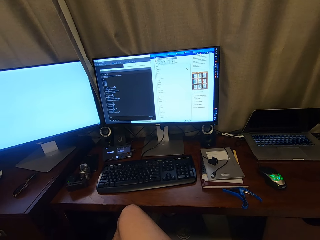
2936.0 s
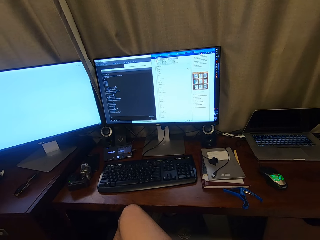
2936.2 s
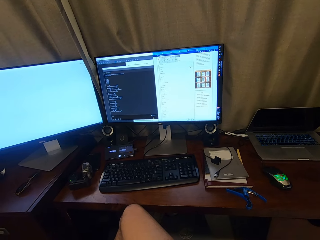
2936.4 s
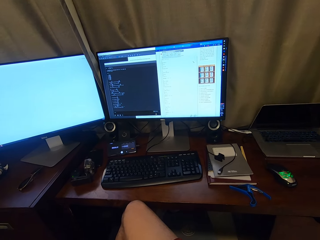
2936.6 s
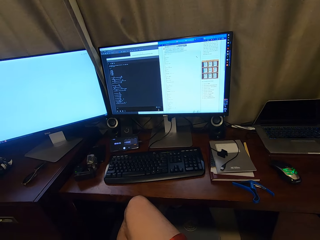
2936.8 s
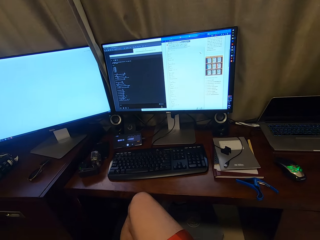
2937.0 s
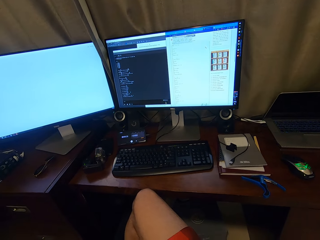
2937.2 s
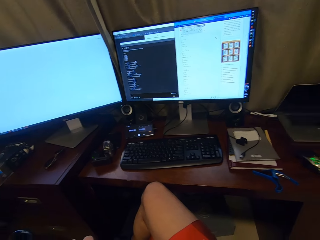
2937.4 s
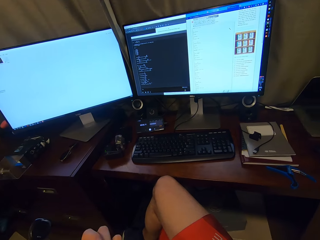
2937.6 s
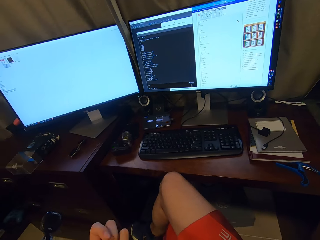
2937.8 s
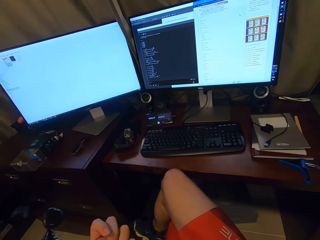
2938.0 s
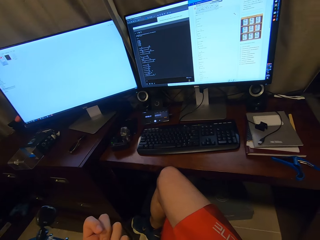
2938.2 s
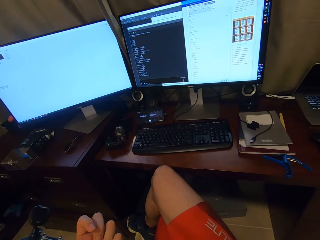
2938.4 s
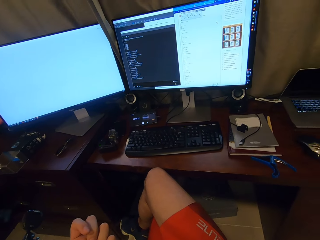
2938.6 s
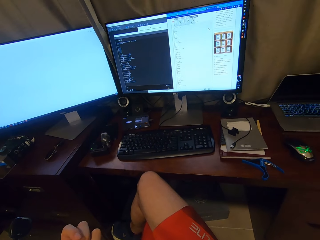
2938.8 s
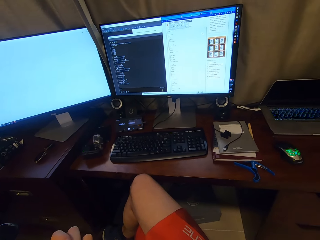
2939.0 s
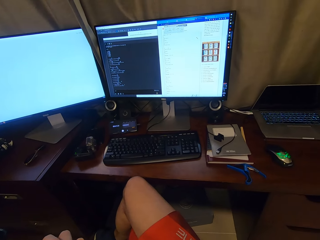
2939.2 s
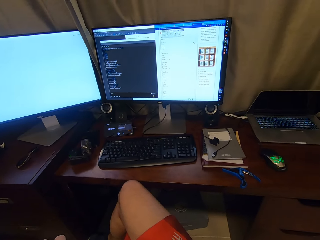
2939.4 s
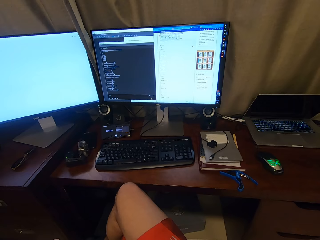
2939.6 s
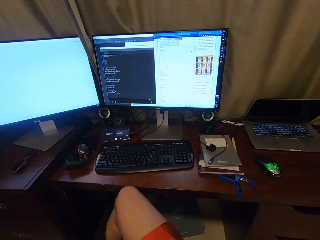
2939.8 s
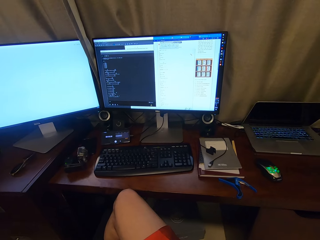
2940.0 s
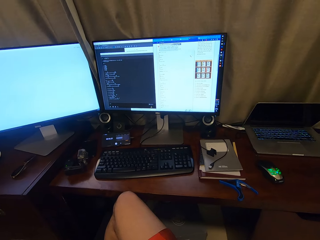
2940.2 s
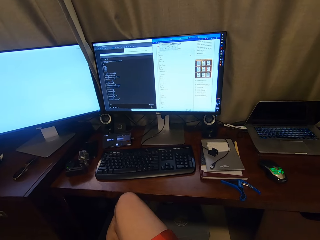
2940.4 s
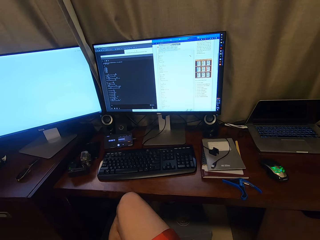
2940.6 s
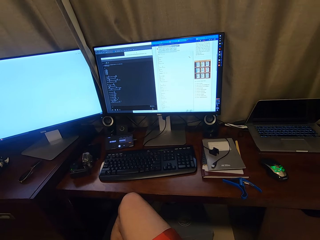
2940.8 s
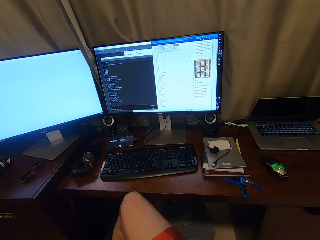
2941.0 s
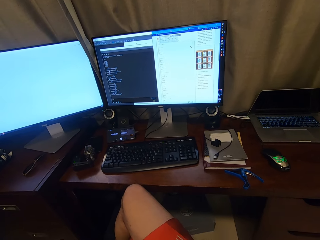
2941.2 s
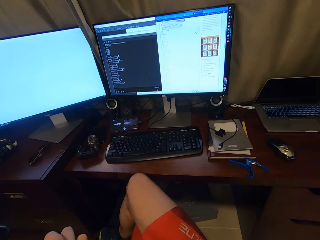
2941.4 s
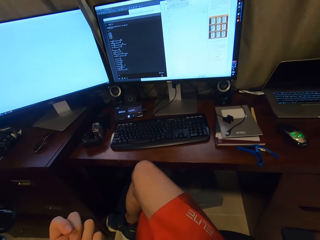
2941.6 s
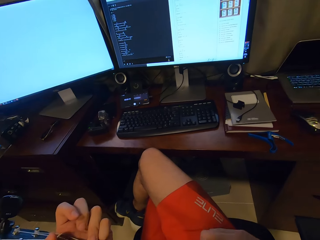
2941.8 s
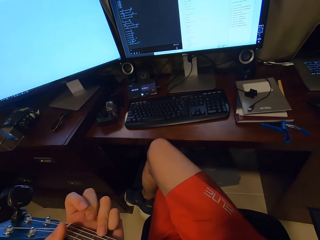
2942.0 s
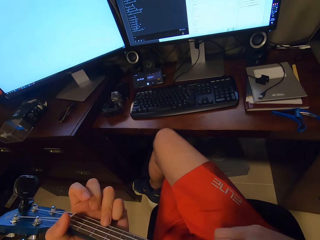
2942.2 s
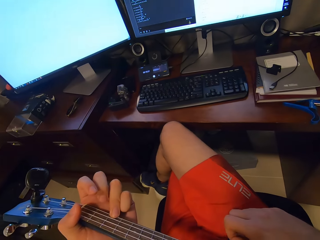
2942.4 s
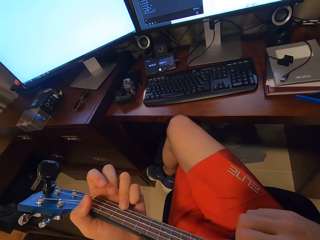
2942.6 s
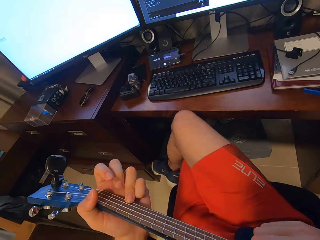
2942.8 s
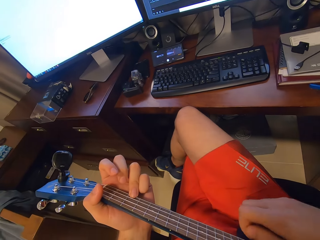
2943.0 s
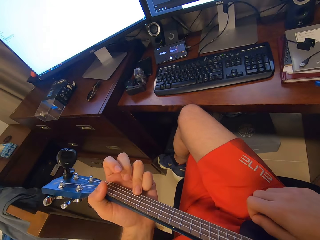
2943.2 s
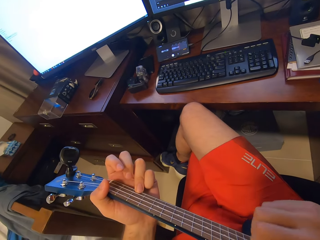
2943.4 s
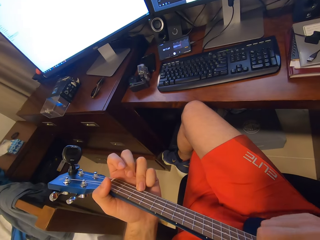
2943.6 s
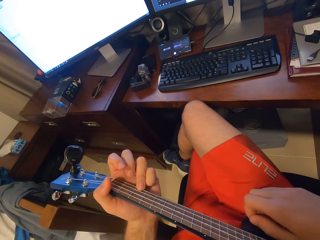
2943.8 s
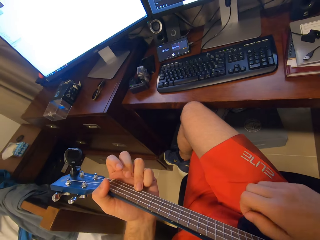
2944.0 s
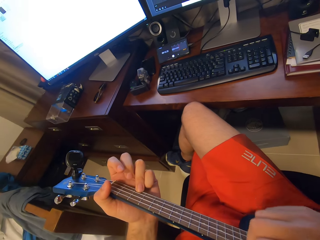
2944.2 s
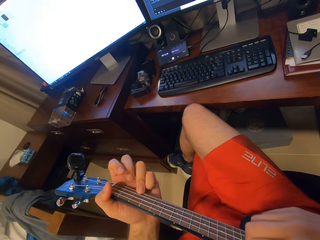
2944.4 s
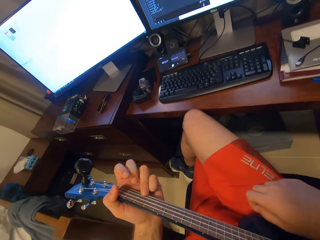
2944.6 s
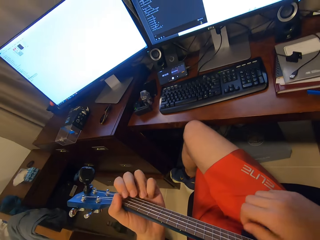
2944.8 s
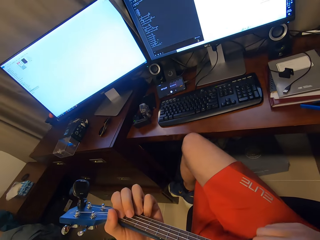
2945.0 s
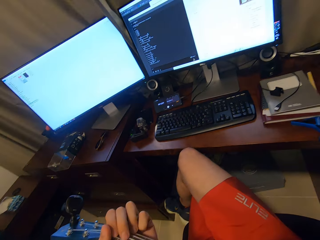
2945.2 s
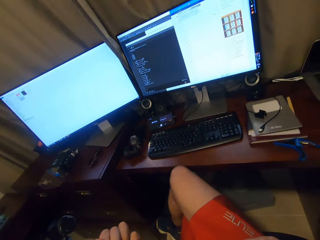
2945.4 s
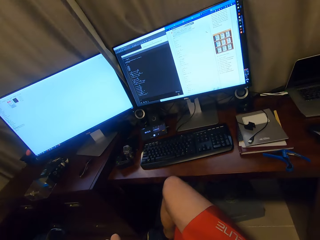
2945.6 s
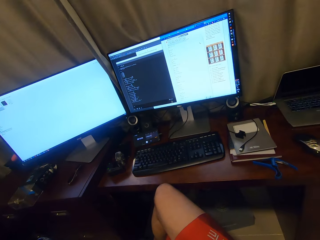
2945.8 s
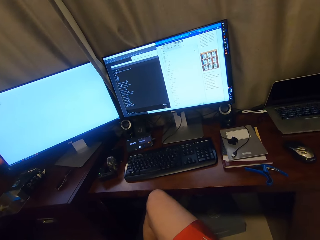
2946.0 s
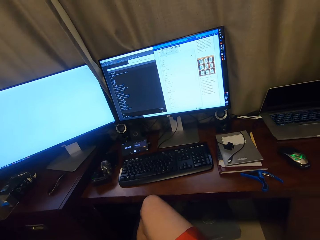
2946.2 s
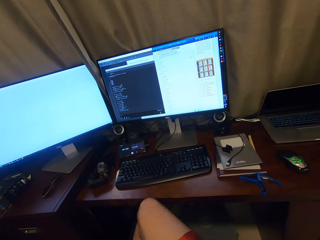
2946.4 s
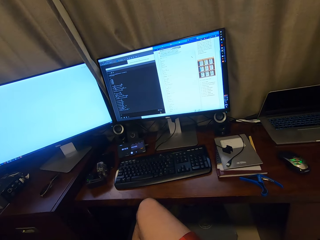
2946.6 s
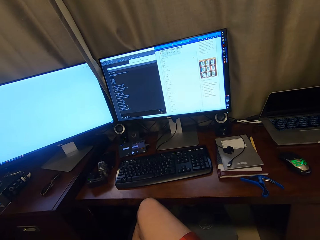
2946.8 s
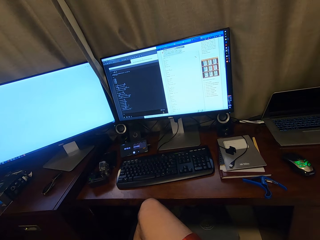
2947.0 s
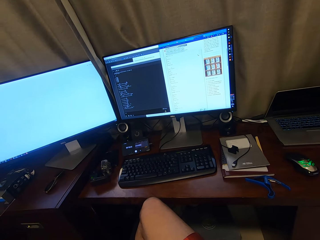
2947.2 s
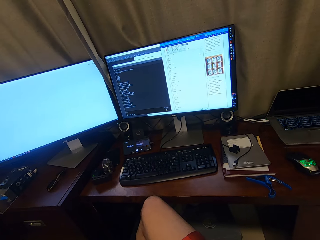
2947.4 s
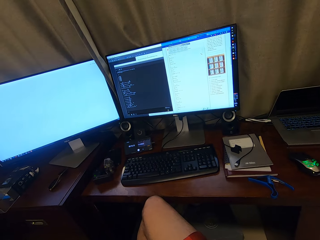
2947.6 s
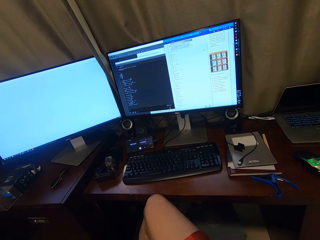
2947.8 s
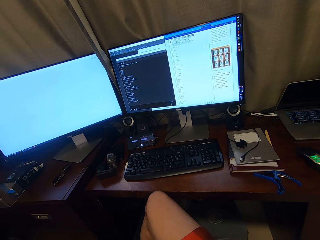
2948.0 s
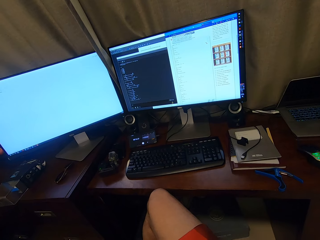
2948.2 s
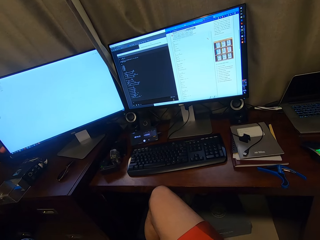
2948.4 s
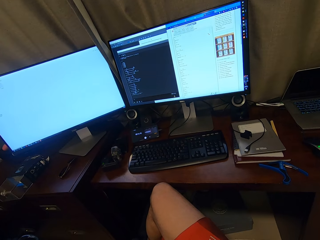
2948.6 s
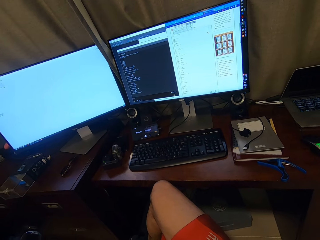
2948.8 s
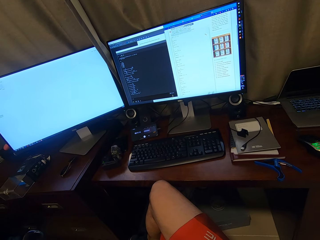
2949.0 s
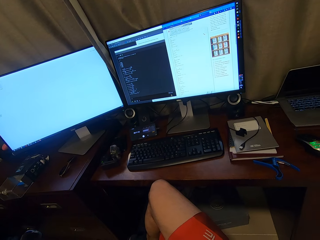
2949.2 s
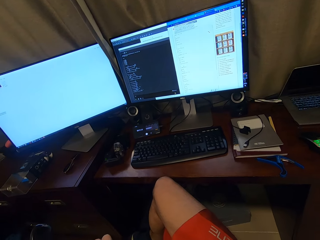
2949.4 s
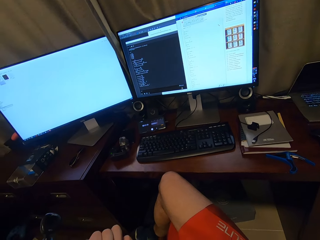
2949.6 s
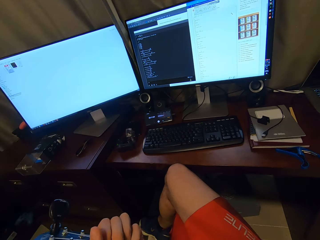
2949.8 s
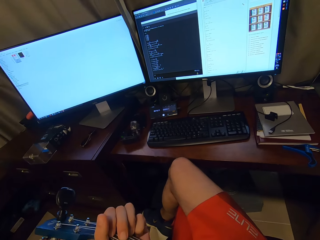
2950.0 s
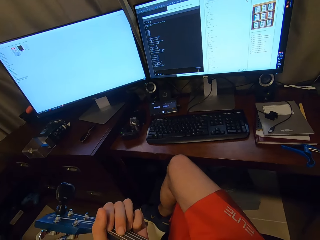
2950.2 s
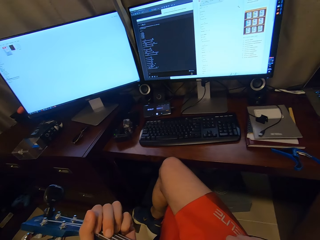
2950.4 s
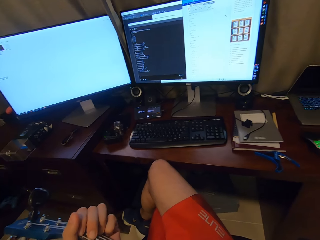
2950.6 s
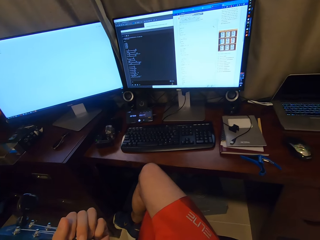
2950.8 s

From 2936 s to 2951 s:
The camera wearer looks around. They play the guitar. They watch the computer screen.

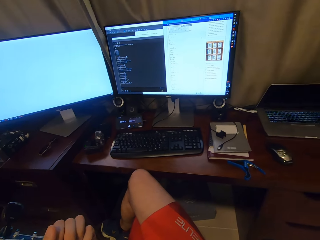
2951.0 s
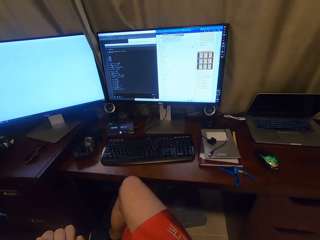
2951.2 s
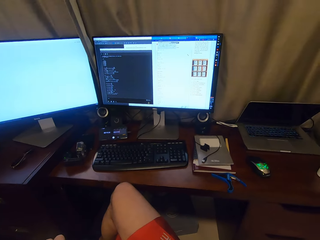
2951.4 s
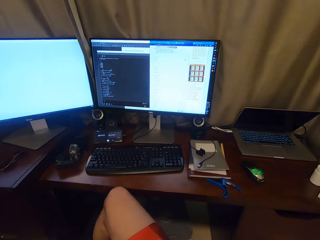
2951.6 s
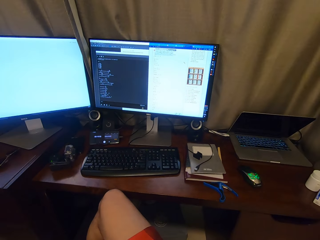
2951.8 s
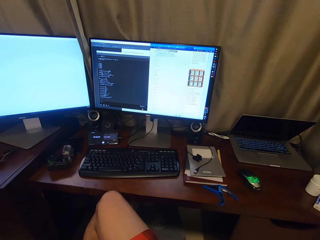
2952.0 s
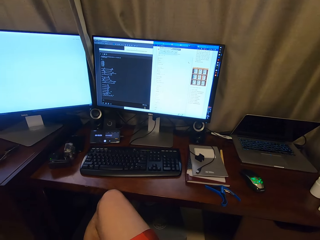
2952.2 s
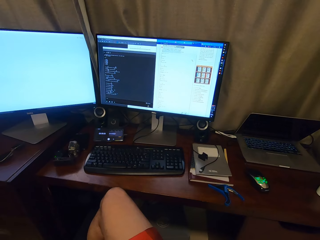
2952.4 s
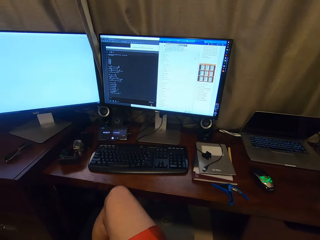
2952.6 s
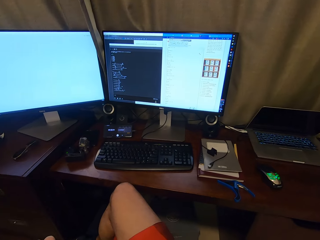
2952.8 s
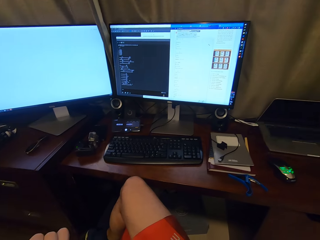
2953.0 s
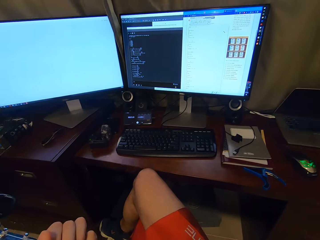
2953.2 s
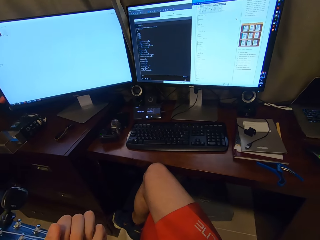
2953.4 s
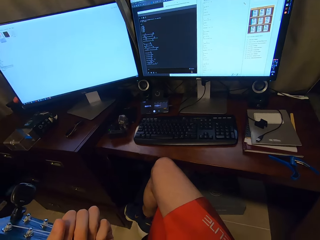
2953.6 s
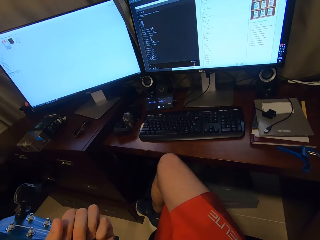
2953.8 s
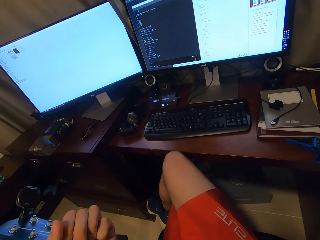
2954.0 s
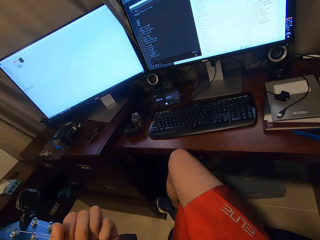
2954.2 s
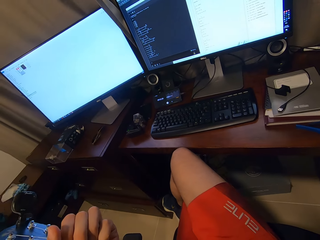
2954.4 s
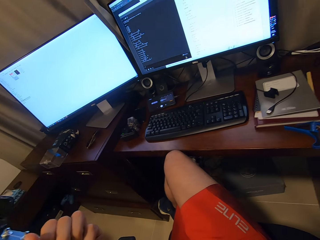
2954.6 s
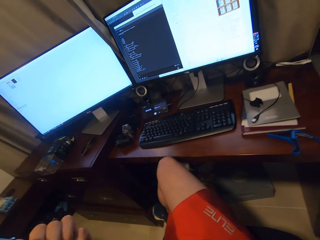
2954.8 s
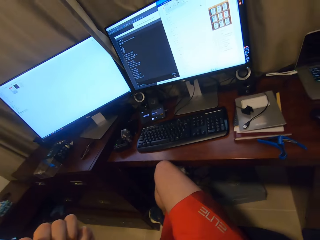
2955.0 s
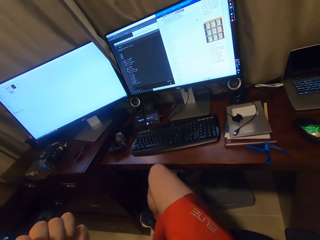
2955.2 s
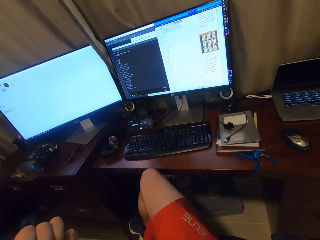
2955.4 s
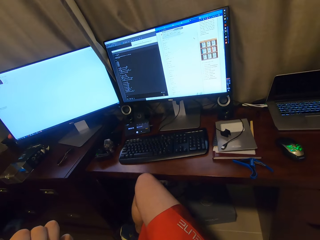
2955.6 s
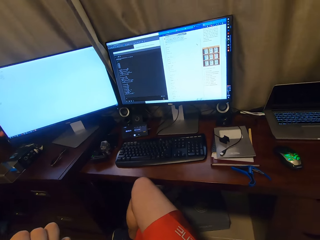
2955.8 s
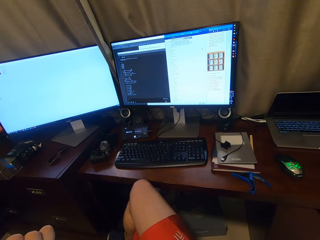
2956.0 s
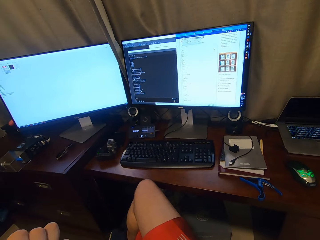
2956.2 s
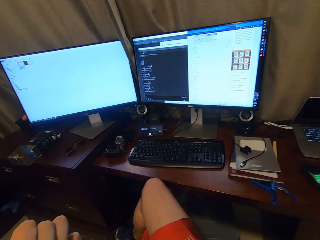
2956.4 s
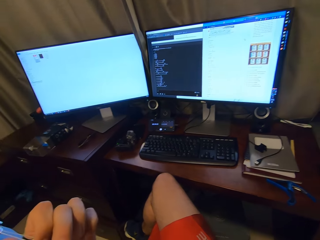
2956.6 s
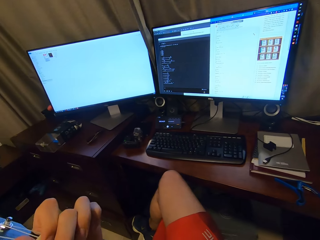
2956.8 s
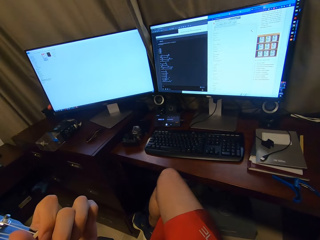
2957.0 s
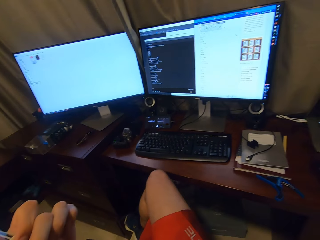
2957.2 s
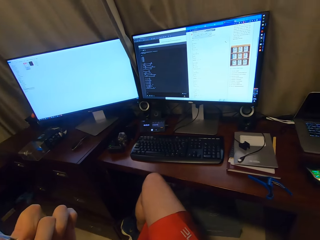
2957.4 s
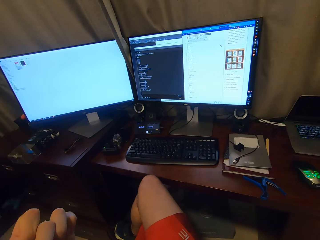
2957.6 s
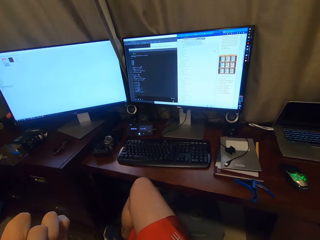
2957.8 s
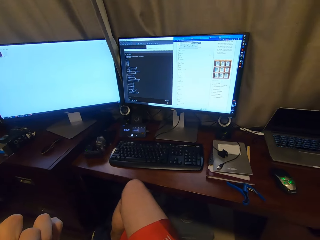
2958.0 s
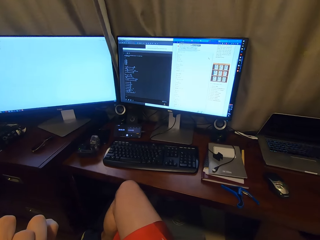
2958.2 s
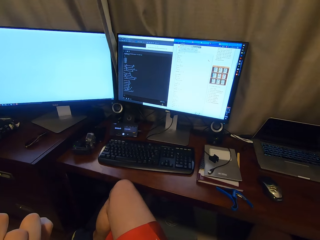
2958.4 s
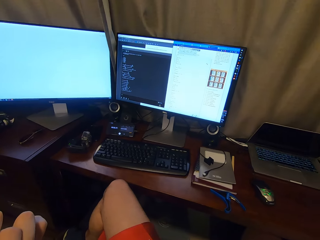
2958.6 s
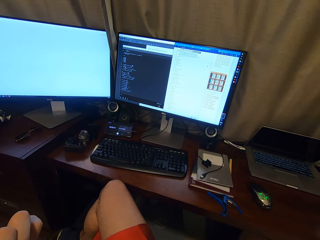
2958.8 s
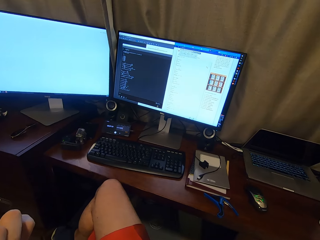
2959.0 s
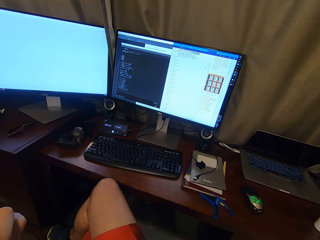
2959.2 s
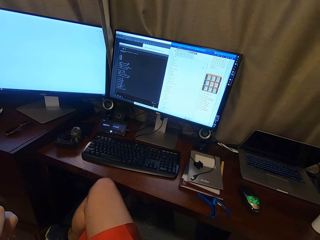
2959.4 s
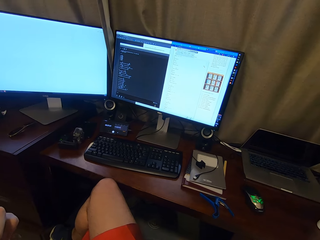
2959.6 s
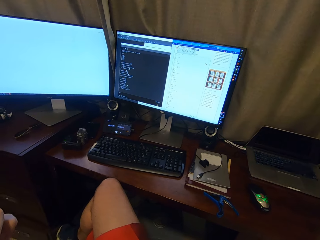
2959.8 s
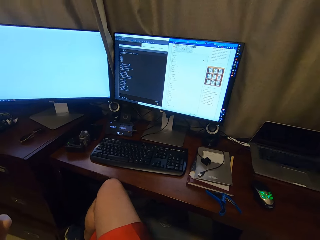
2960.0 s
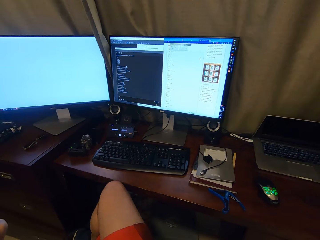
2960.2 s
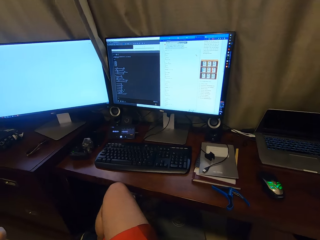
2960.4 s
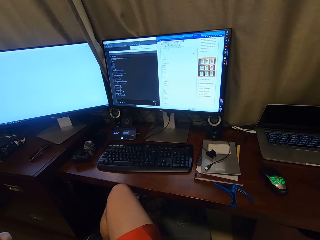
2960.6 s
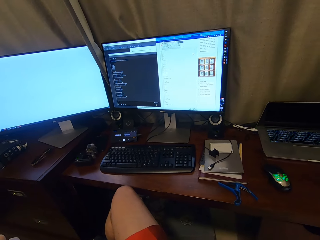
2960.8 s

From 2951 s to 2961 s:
The camera wearer looks around.
